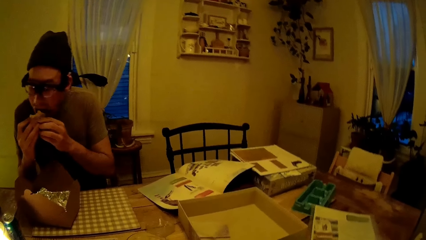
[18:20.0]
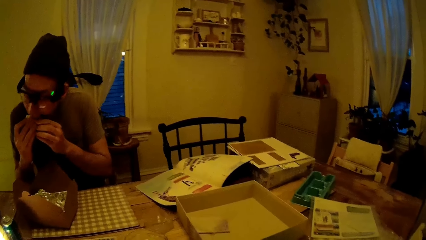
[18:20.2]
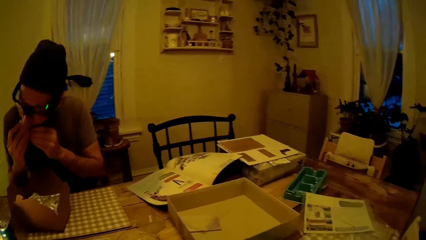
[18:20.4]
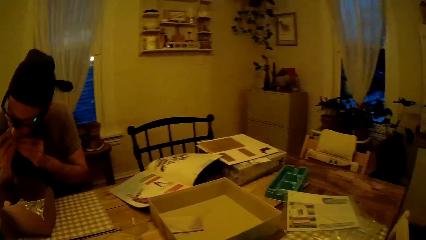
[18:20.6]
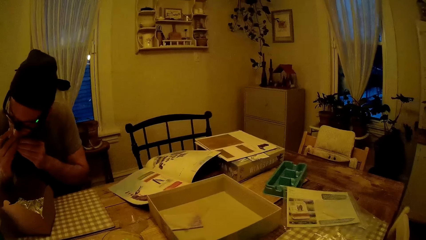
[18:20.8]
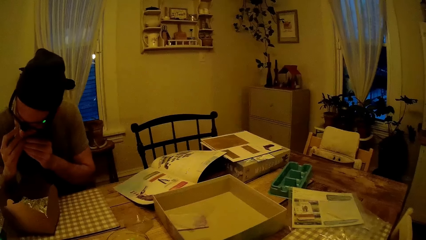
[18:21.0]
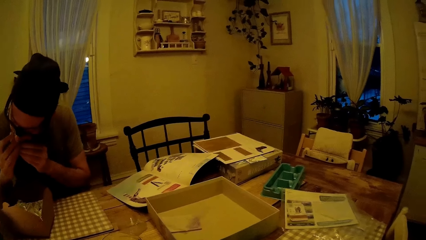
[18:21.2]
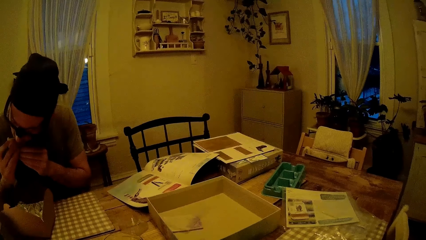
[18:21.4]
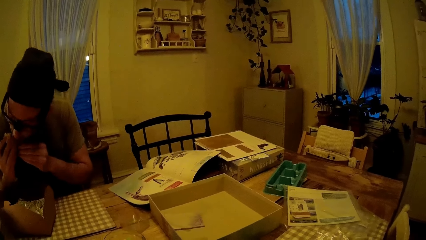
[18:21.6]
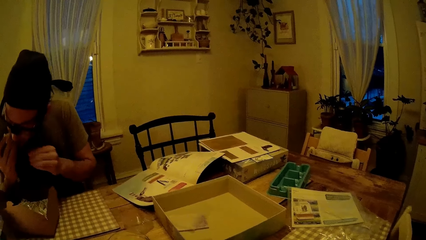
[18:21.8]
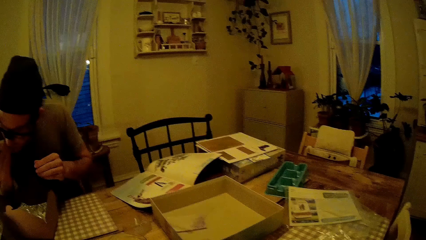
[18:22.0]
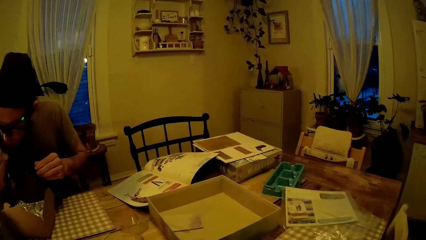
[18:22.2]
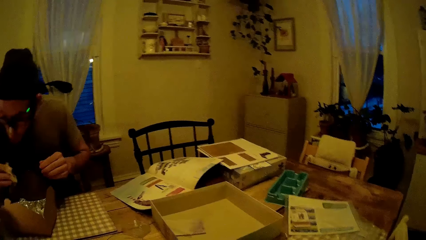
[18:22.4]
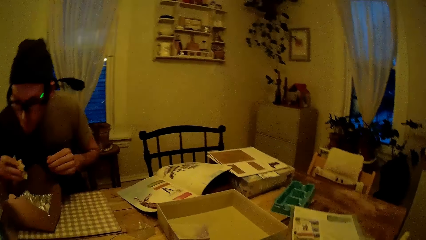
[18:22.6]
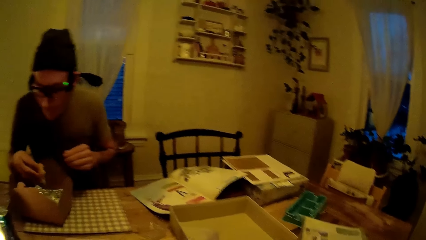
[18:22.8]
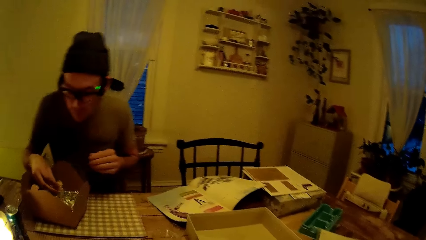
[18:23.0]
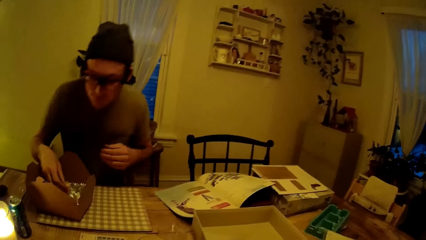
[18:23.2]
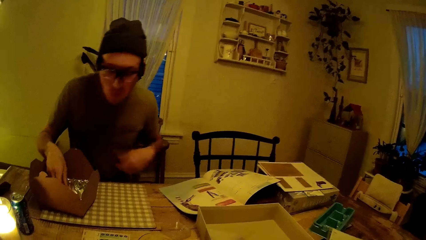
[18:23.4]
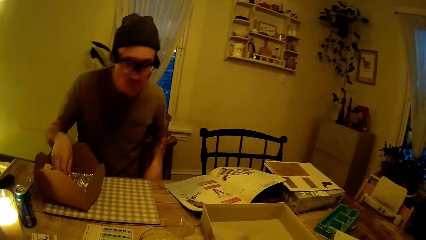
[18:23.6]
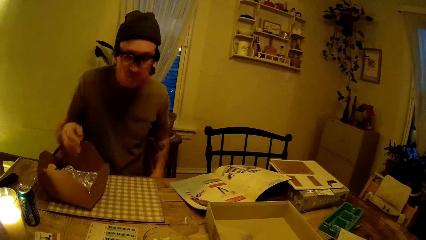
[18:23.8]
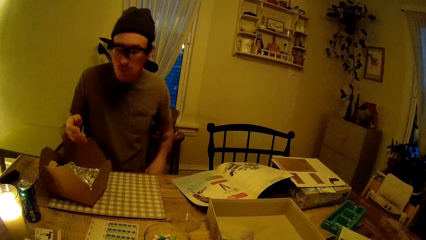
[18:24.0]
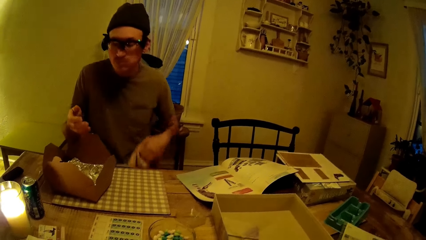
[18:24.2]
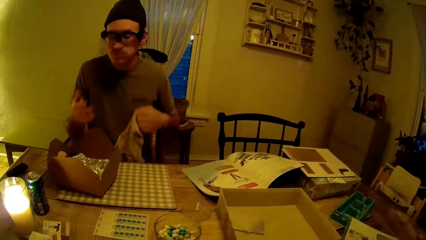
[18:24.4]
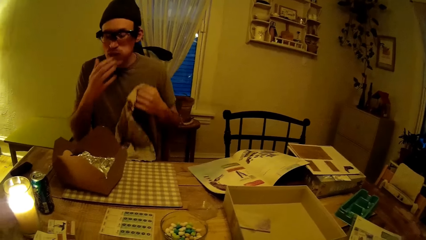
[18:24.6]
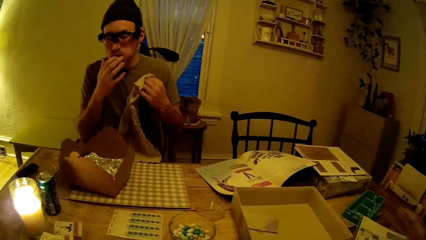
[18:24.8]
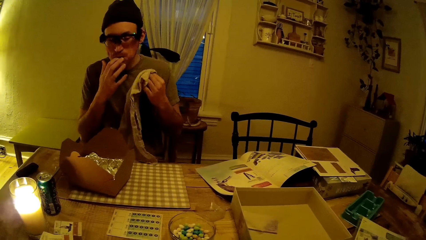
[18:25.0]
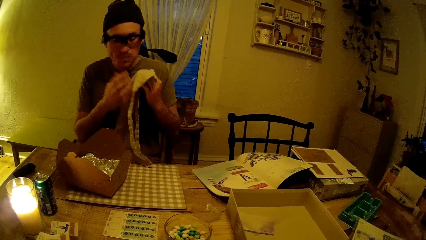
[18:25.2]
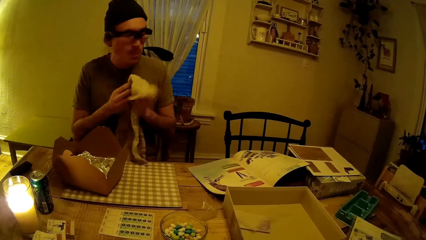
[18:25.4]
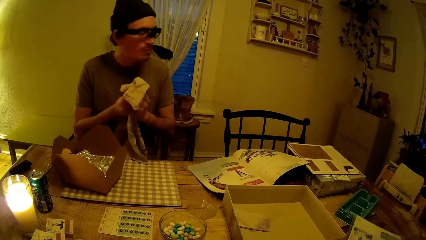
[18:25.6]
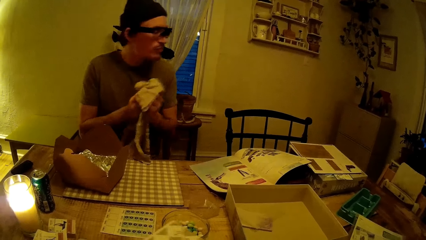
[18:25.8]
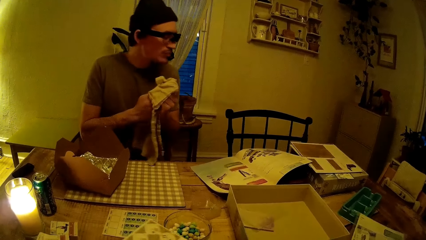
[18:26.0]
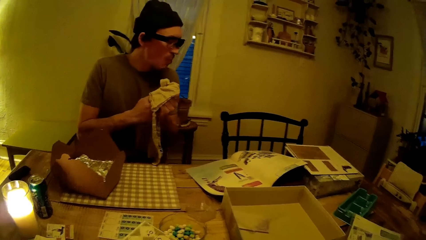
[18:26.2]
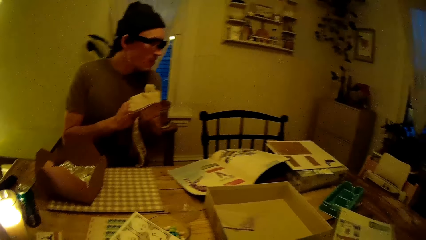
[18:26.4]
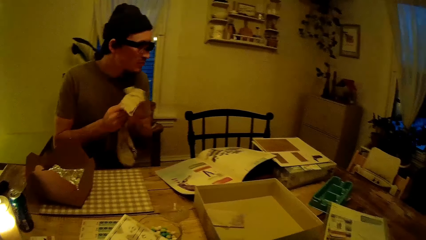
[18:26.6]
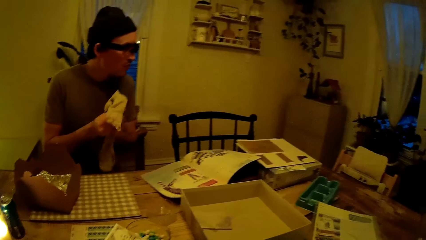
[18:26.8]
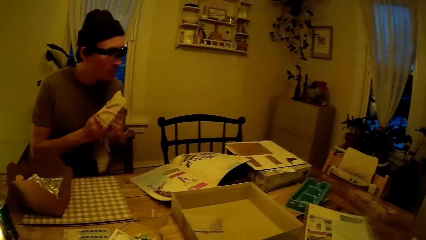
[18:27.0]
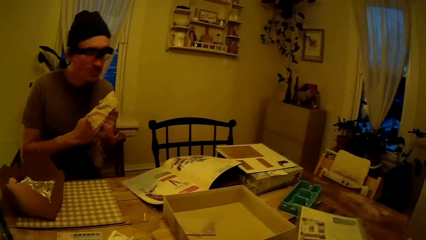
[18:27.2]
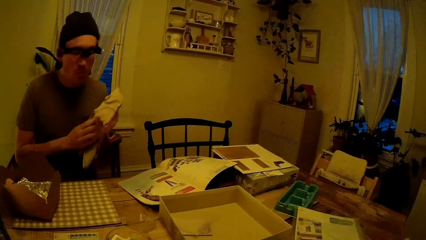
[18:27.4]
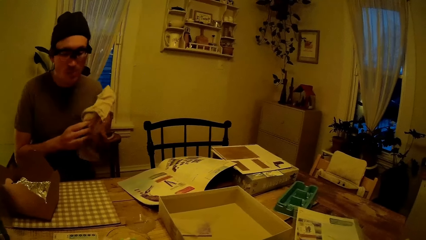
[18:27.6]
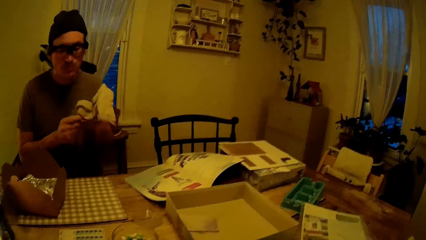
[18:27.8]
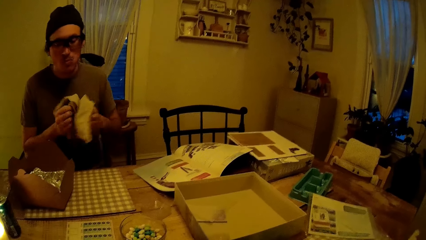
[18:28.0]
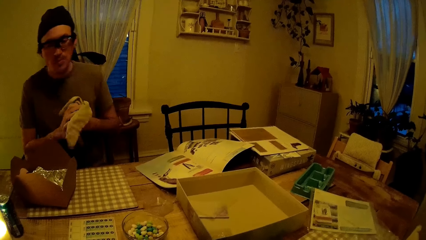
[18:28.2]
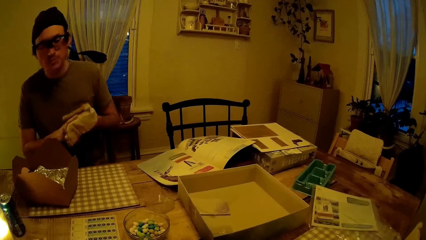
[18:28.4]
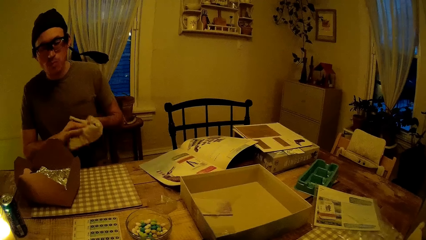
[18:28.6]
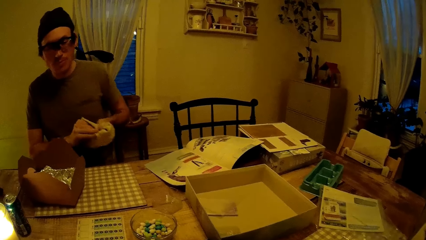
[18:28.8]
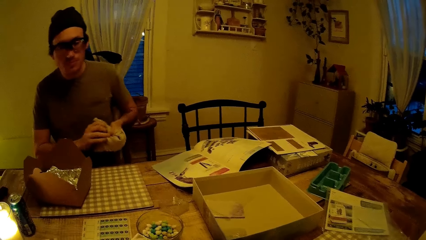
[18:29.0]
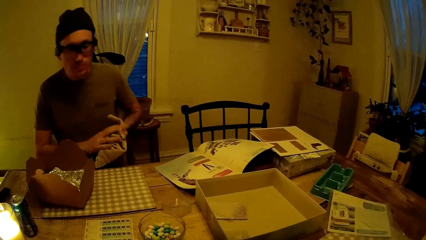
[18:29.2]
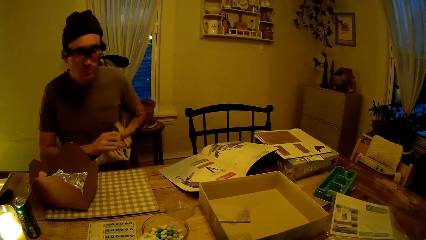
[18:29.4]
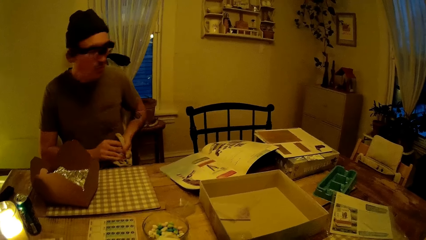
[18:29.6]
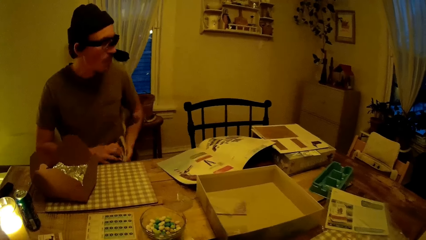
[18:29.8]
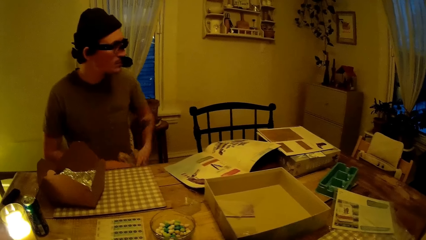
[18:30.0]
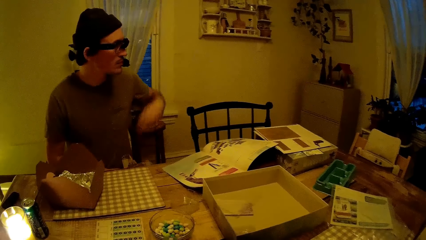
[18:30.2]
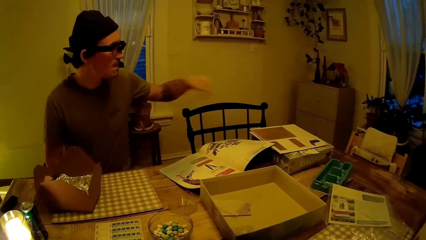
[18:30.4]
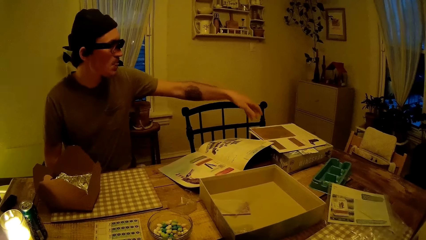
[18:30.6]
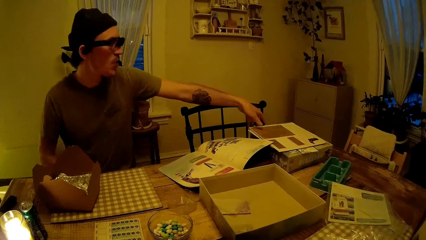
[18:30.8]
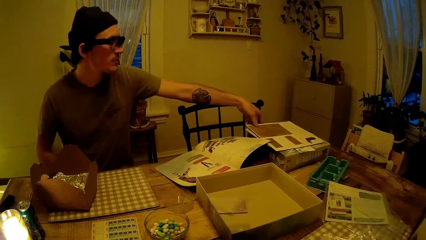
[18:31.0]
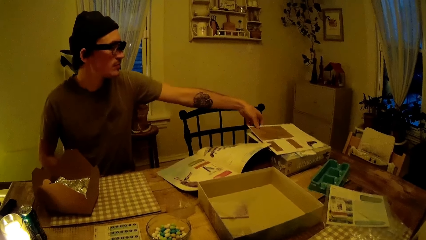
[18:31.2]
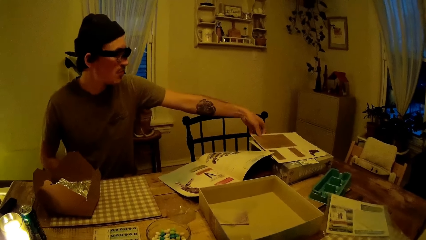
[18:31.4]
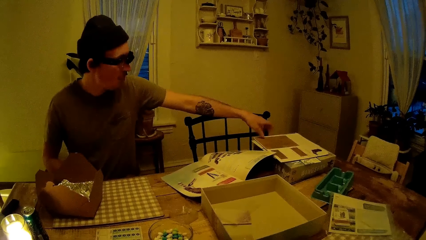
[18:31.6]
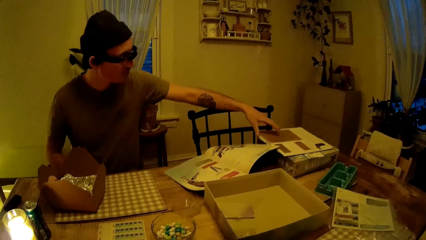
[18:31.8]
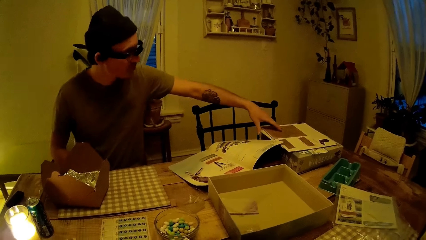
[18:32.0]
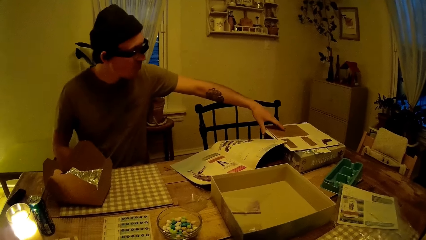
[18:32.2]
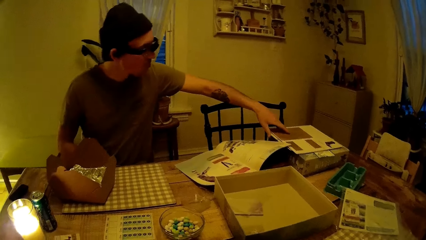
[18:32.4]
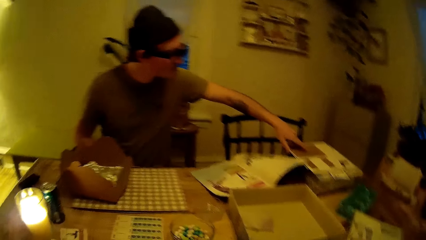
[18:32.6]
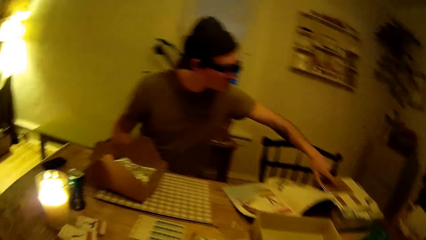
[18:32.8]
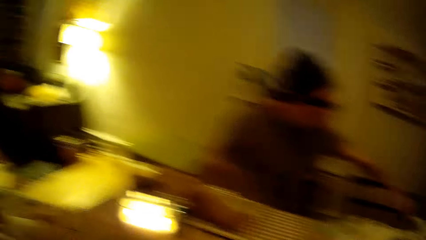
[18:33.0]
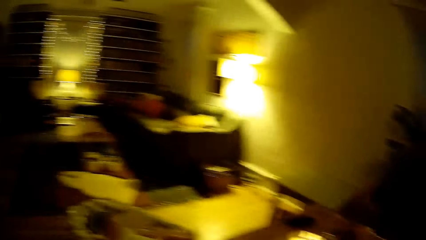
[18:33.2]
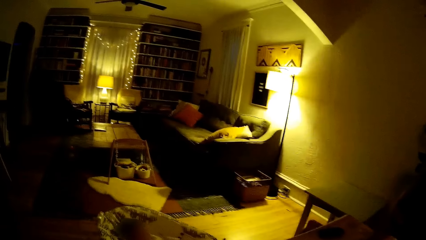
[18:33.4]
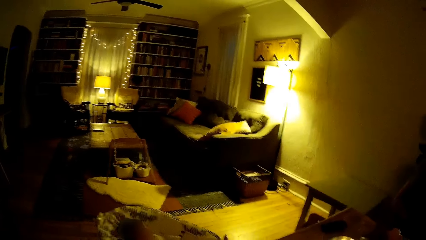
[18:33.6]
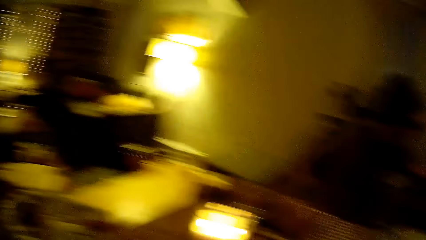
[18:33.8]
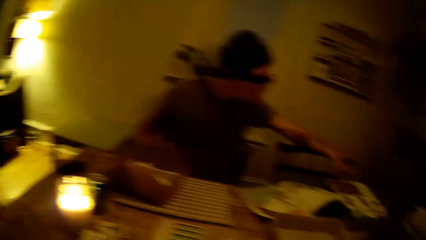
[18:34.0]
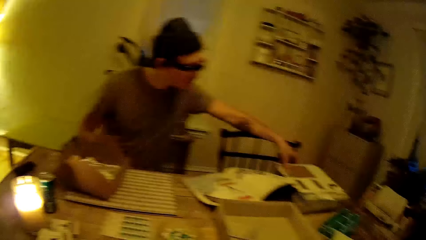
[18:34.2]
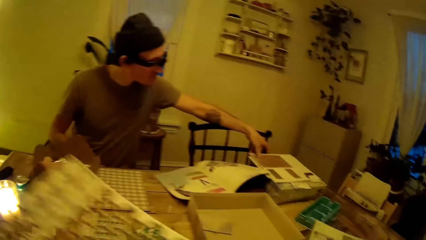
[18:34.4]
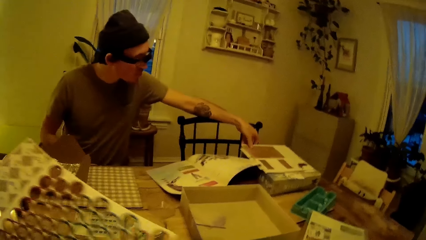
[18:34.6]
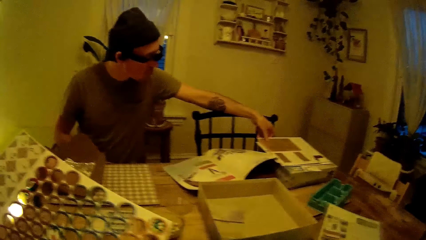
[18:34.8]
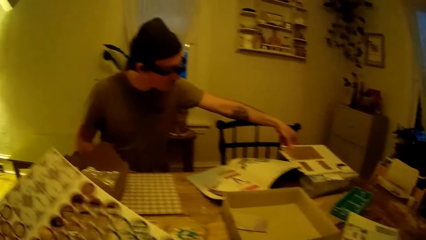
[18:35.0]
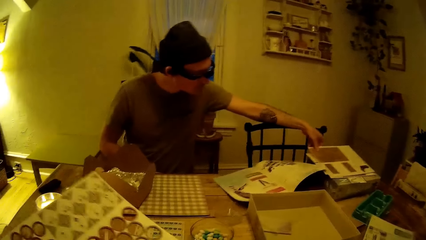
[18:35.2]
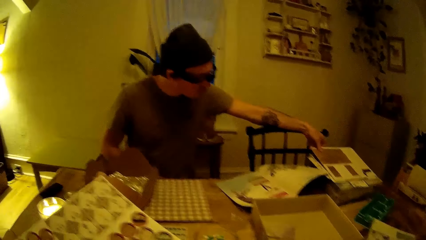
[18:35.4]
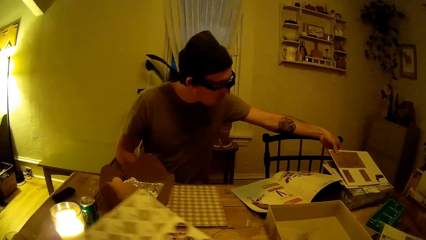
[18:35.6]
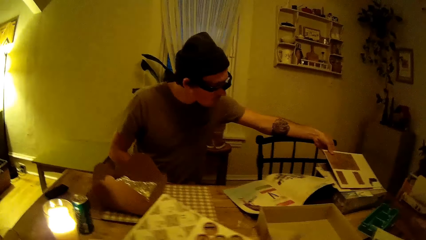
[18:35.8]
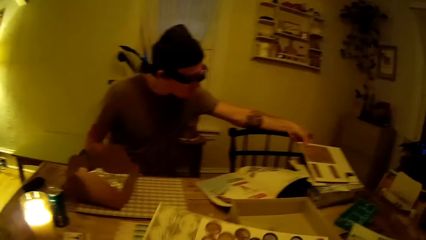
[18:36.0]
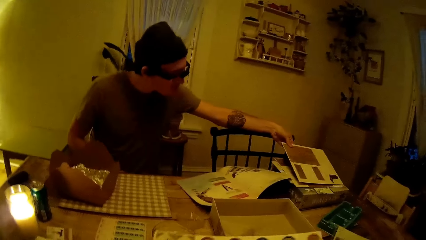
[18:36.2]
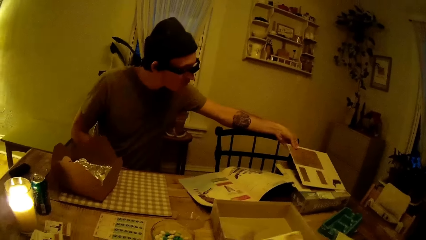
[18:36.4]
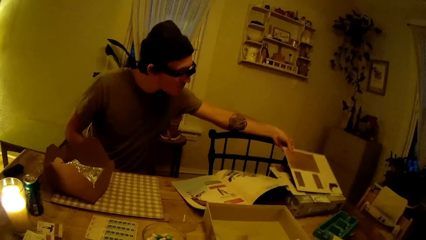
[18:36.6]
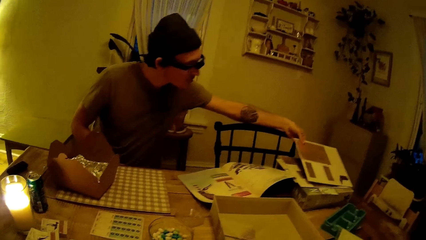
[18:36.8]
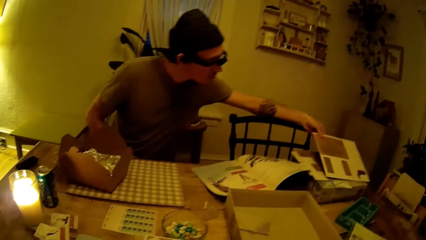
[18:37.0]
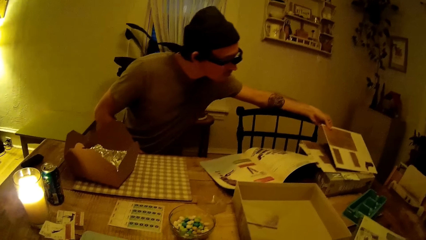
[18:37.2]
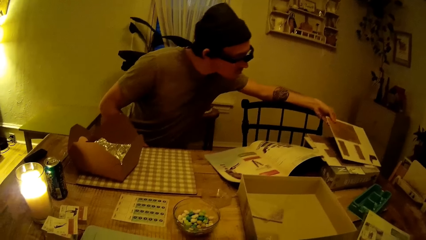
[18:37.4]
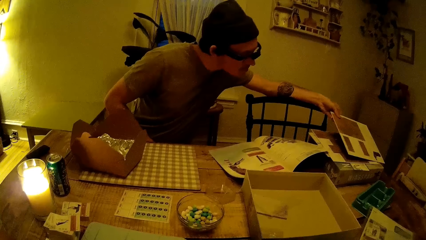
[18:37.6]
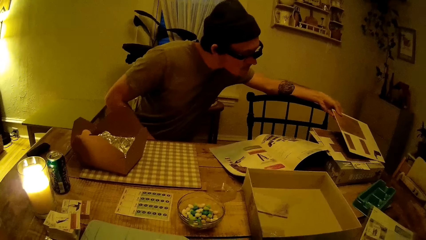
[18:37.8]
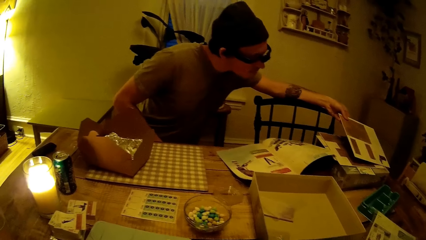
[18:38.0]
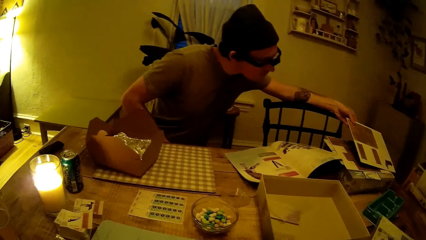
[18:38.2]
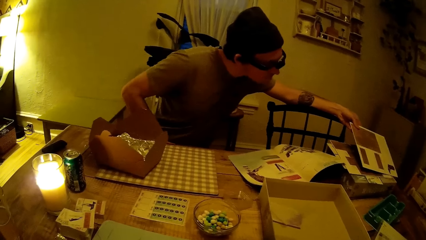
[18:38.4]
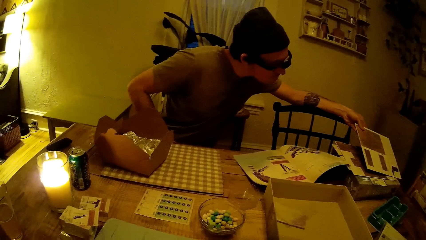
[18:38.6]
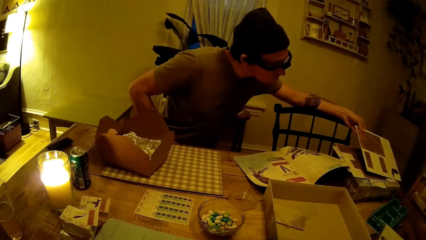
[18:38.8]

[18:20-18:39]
A man eats the burger with both hands. The man puts the burger in a small box on a table with his right hand. The man picks up a towel from his lap with his left hand. The man licks his right fingers. The man wipes his hands with the towel. The camera wearer holds a Wingspan game board. They stare at the man. The man puts the towel on his lap with both hands and holds a board with his left hand. The man touches the Wingspan game board. The camera wearer looks around. They raise a board in their left hand, hold the Wingspan game board, and lift the board with their left hand. The man picks up the Wingspan game board.
